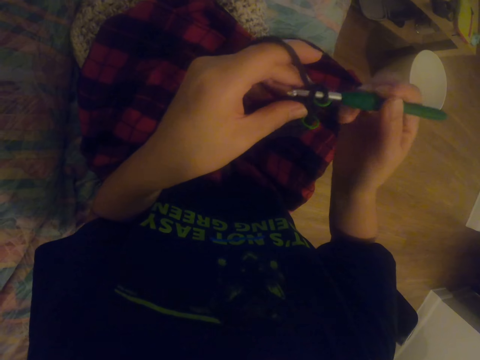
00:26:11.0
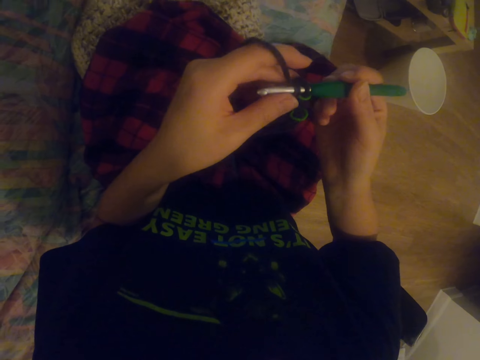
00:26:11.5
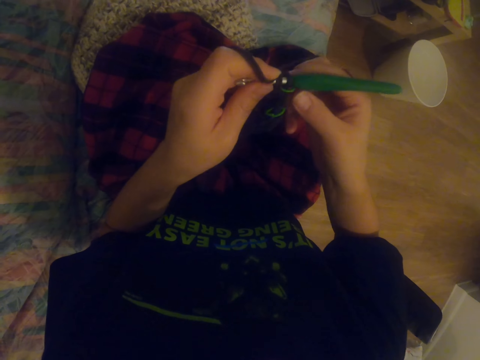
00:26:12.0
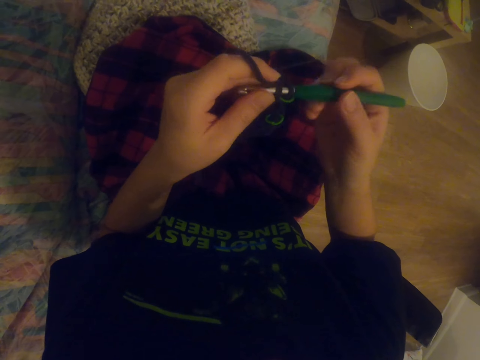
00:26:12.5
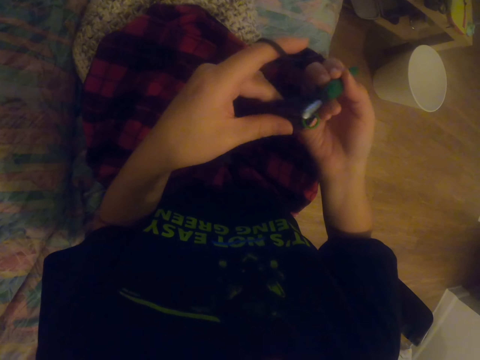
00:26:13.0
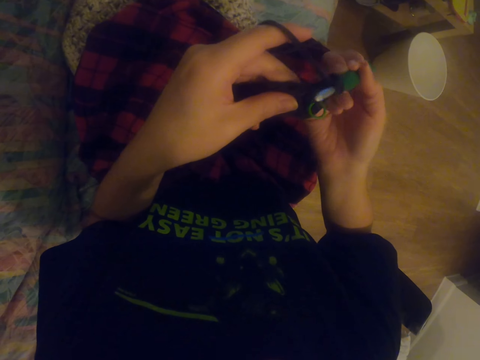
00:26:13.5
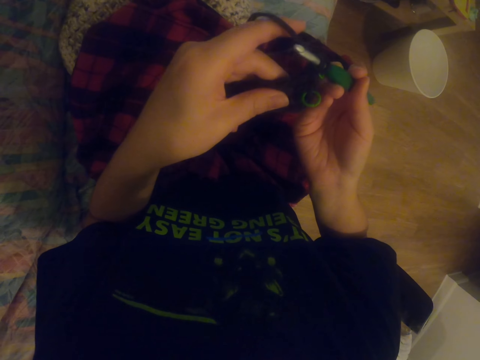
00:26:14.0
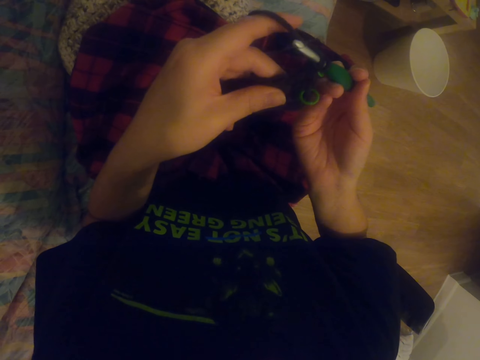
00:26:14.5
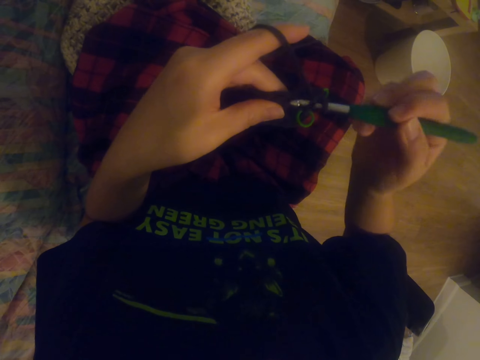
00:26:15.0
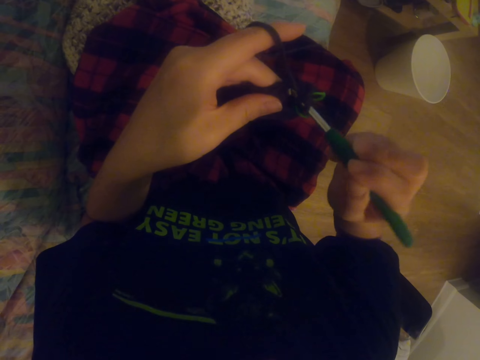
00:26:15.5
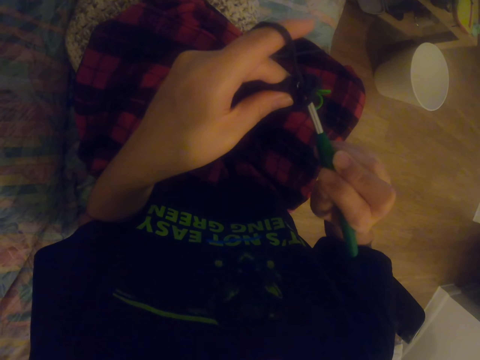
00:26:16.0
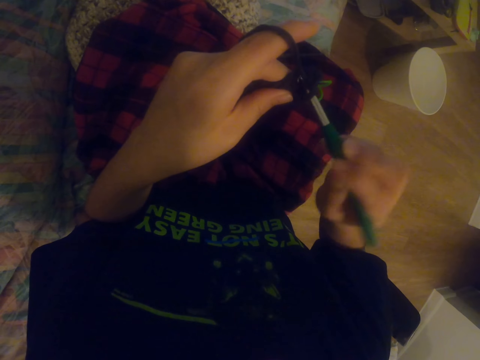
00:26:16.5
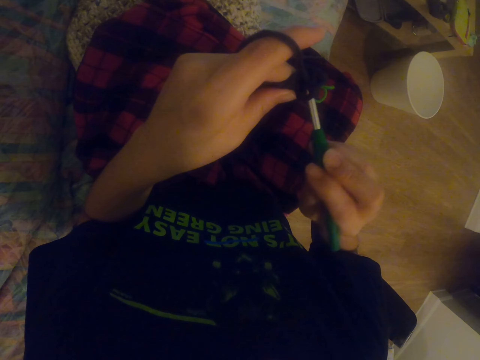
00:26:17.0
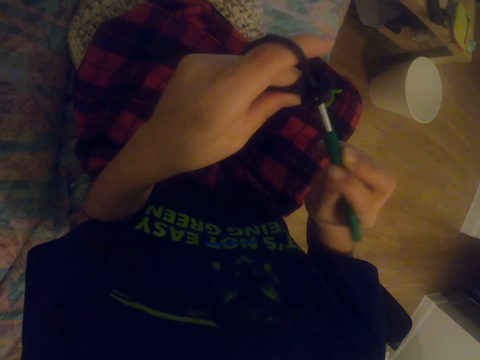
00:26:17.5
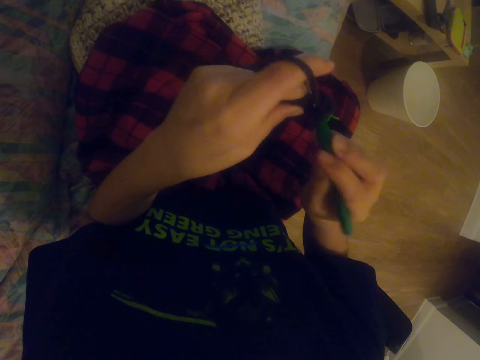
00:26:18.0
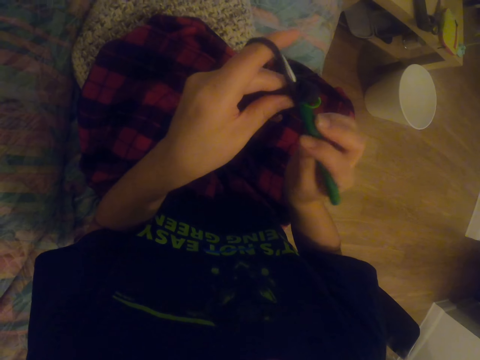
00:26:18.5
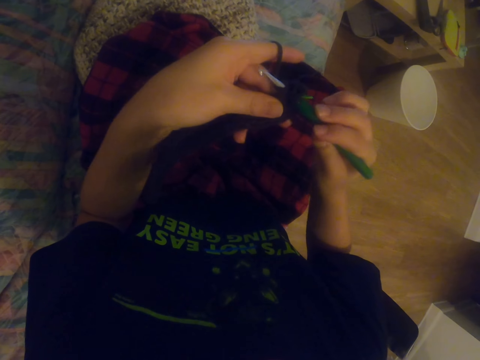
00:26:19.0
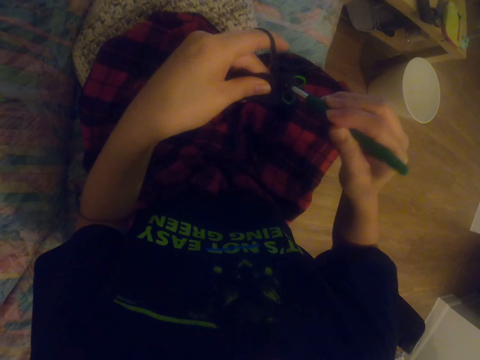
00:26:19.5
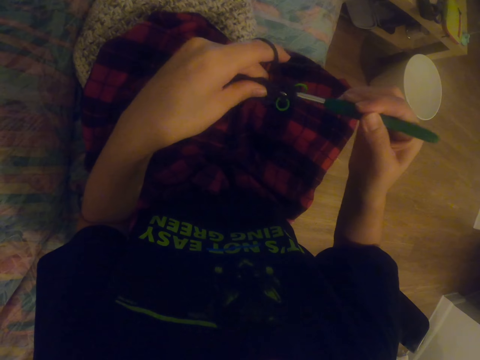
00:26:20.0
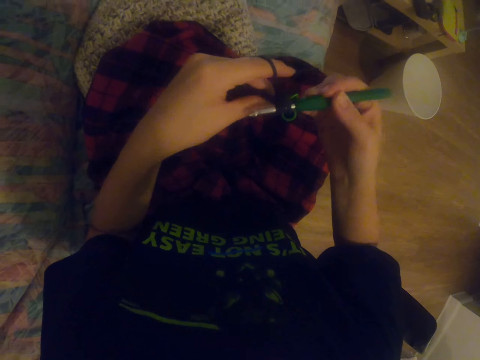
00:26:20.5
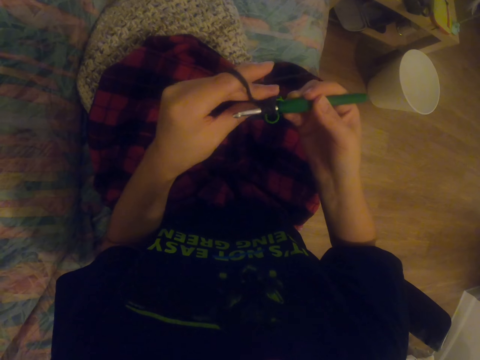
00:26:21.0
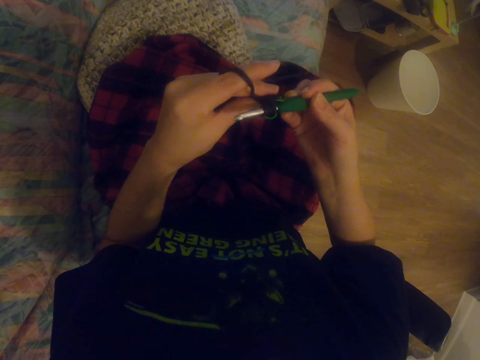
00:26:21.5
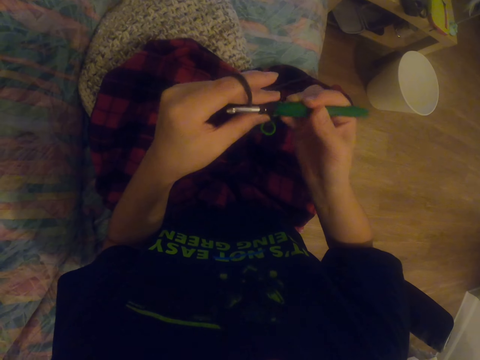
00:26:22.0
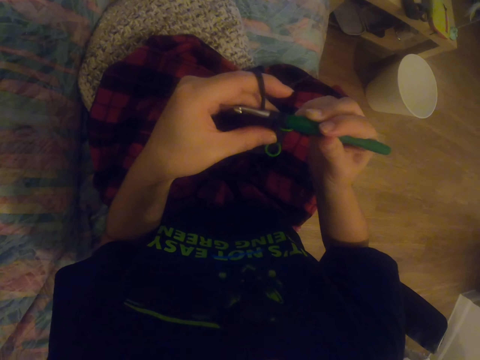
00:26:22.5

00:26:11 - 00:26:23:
The camera wearer holds the knitting needle. They knit a sock with the knitting needle. They knit the sock with the knitting needle again.

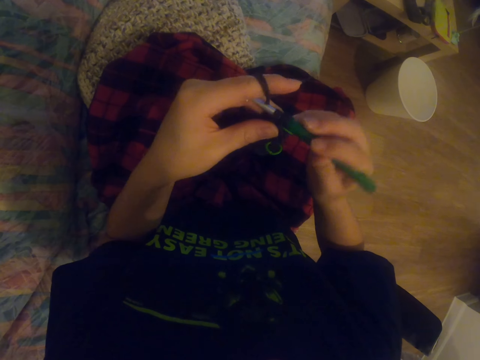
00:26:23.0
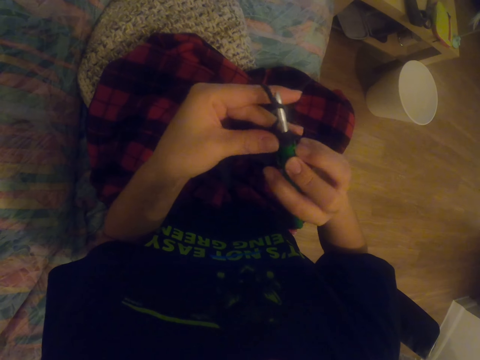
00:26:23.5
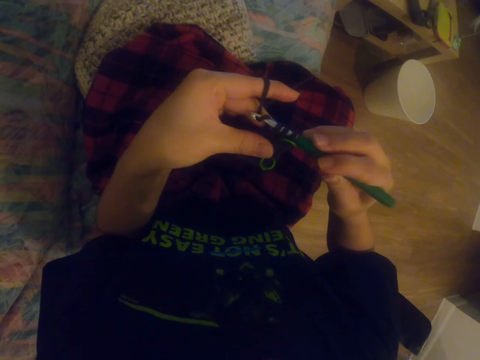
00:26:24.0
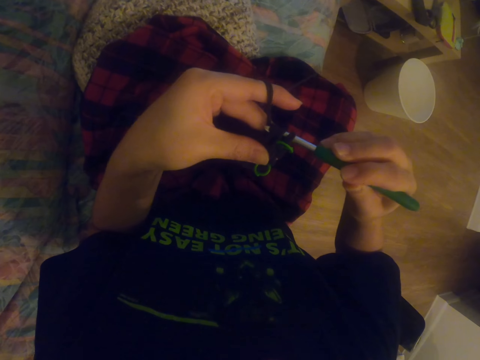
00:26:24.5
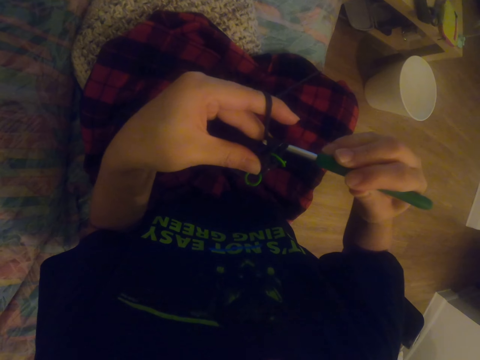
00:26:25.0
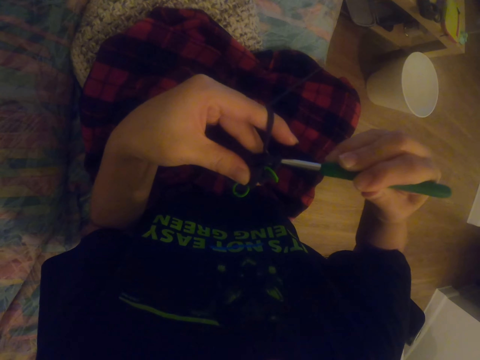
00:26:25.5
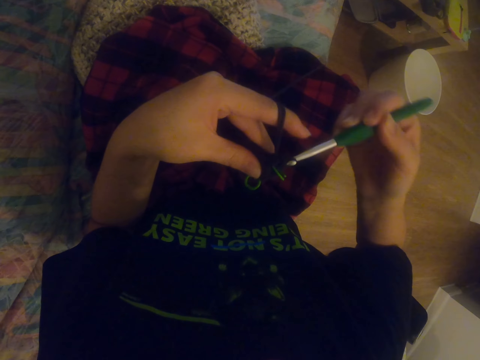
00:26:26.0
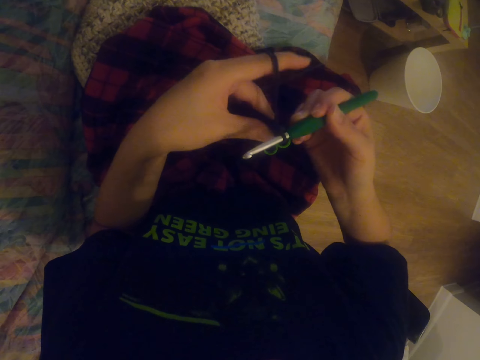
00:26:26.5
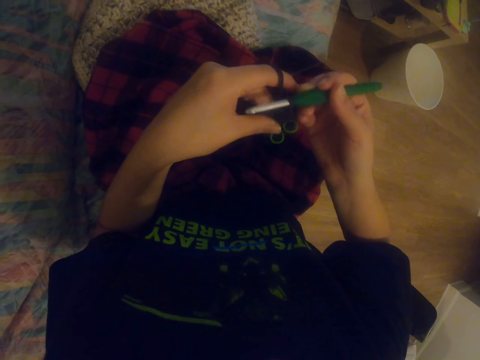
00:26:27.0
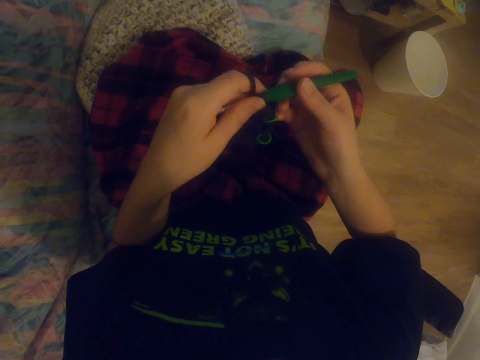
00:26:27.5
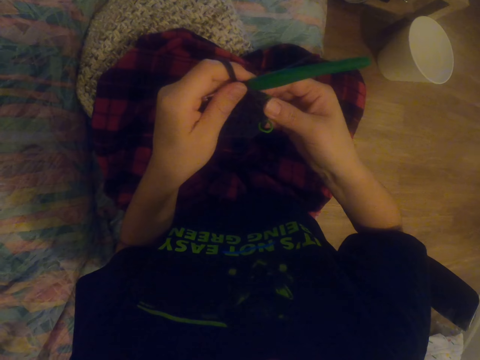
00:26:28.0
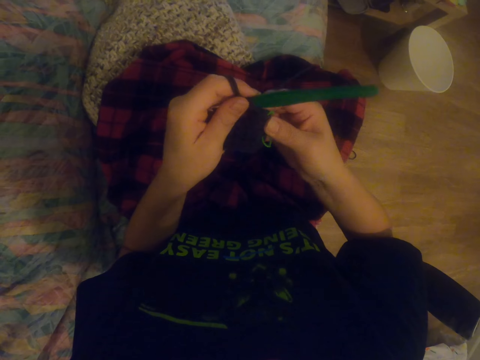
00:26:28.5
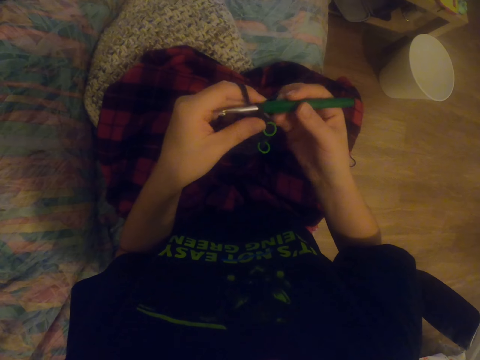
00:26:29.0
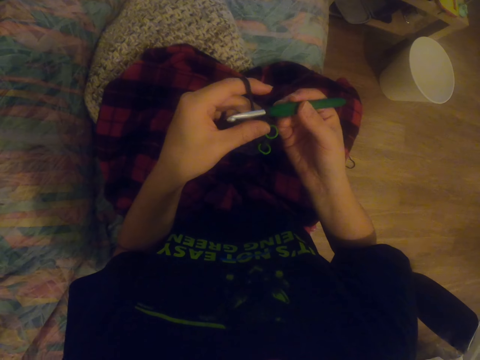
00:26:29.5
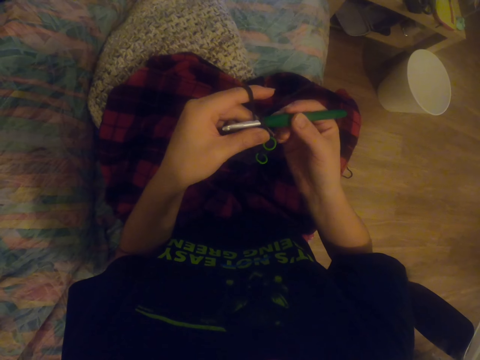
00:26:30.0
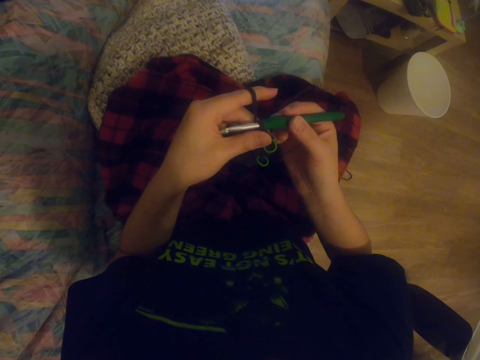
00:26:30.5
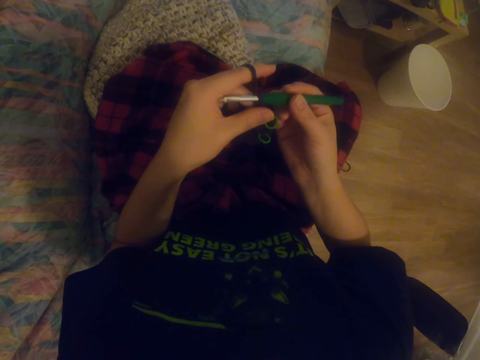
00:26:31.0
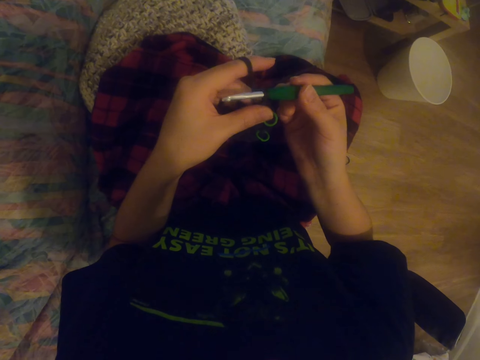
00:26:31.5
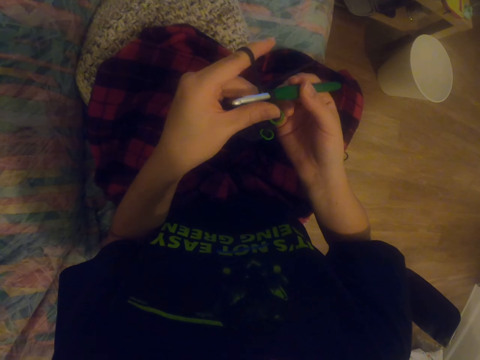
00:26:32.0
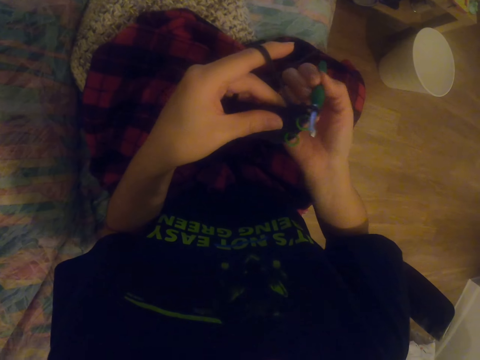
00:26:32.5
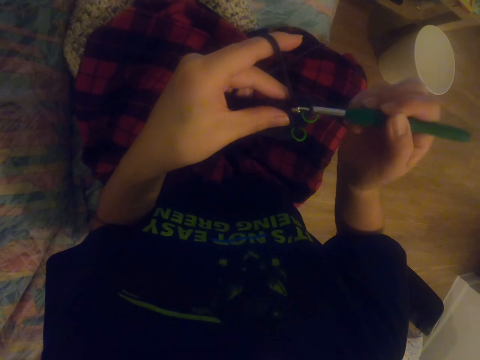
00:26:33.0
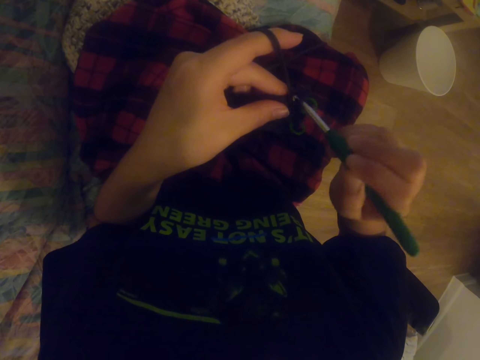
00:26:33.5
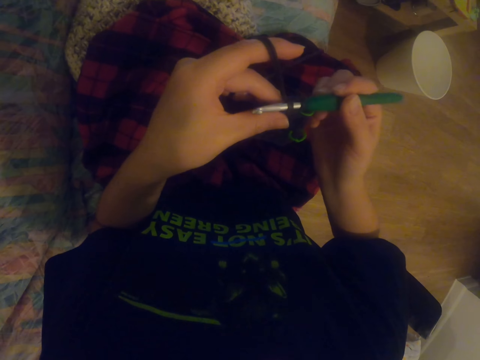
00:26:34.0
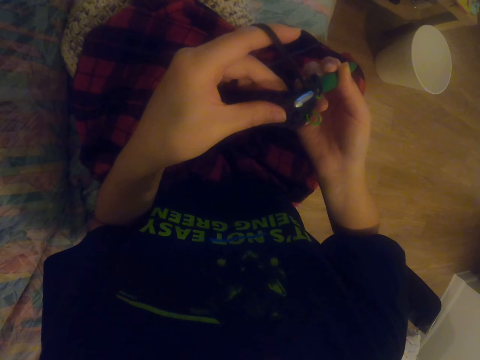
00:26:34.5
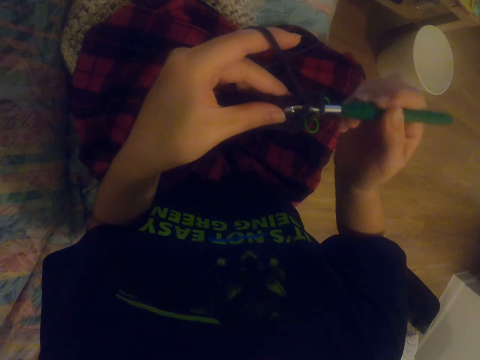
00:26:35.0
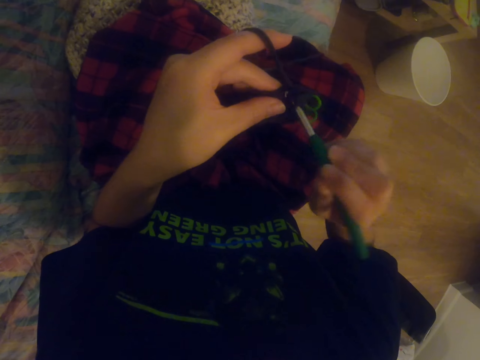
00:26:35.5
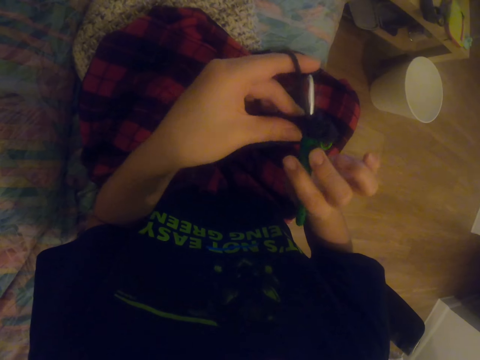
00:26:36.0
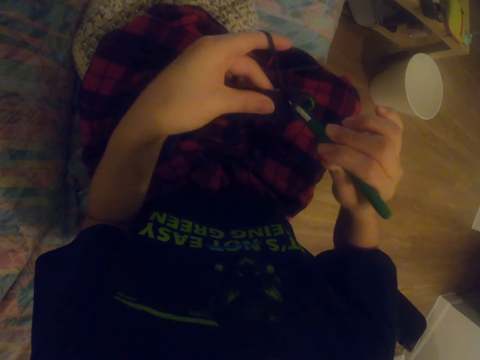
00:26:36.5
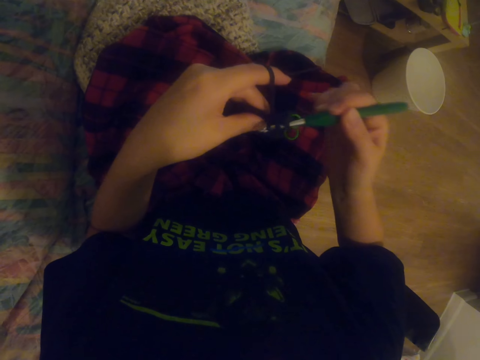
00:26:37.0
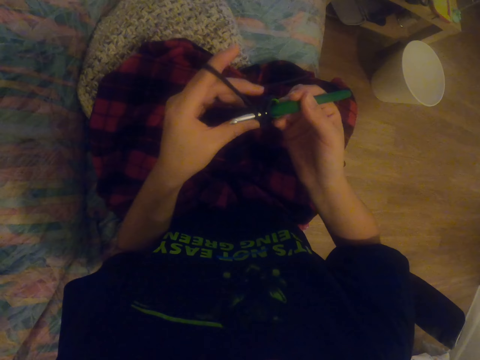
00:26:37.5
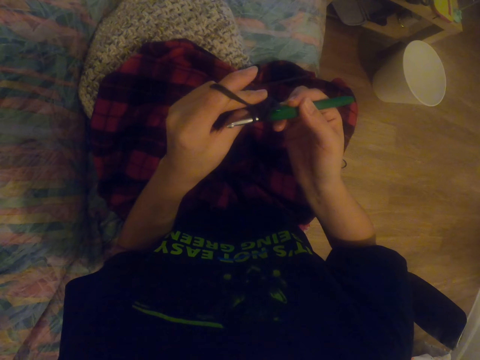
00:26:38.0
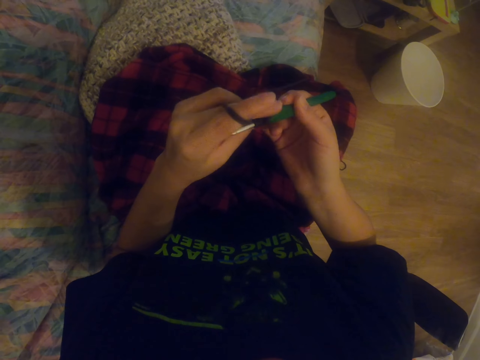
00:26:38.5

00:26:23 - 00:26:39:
The camera wearer knits a sock with the knitting needle. They pull the sock. They hold the crochet hook. They knit the sock with the knitting needle.
